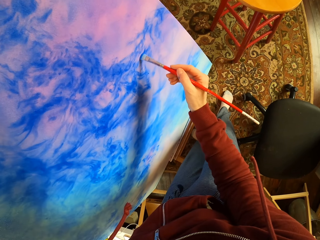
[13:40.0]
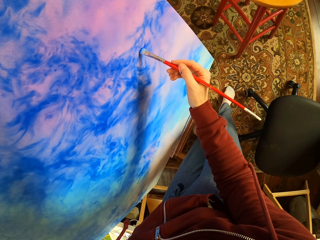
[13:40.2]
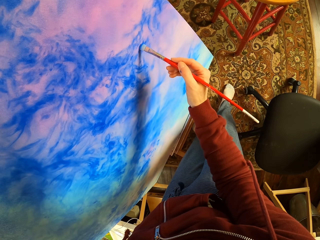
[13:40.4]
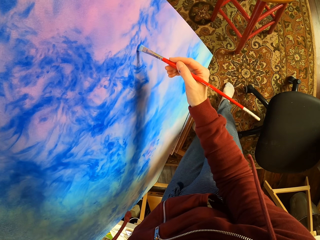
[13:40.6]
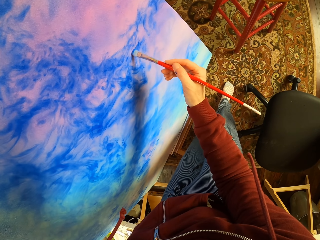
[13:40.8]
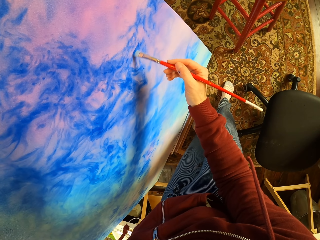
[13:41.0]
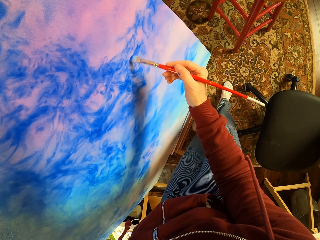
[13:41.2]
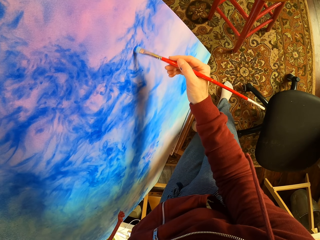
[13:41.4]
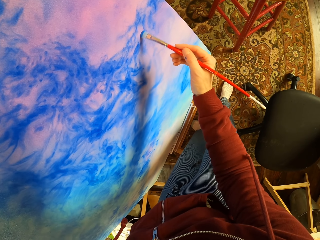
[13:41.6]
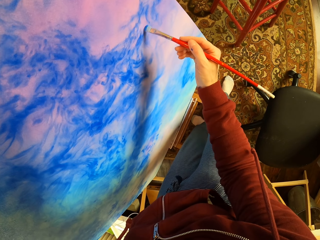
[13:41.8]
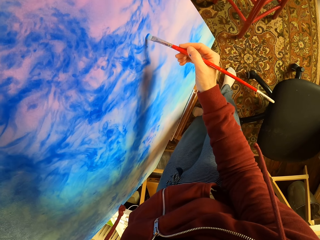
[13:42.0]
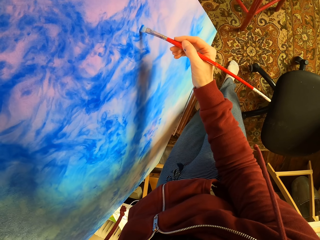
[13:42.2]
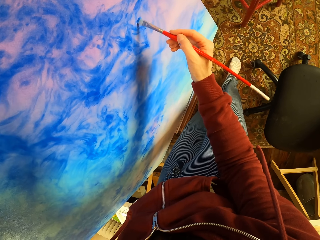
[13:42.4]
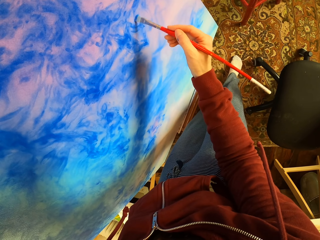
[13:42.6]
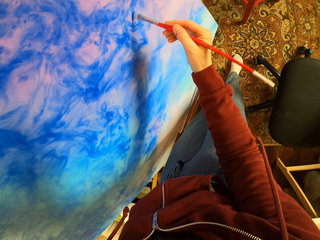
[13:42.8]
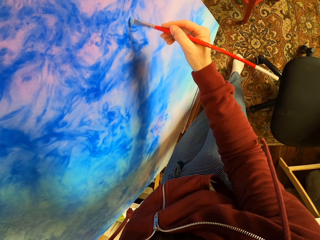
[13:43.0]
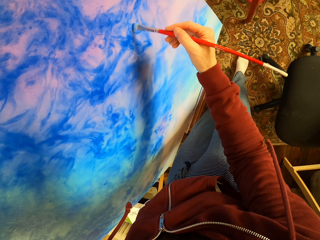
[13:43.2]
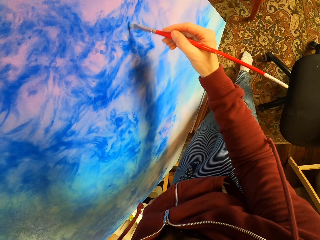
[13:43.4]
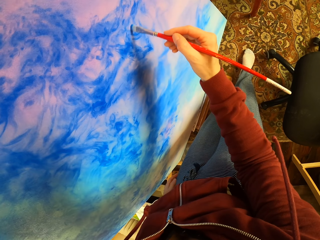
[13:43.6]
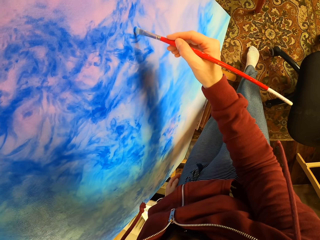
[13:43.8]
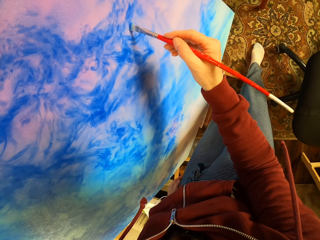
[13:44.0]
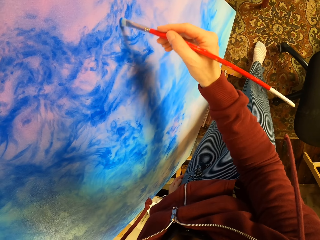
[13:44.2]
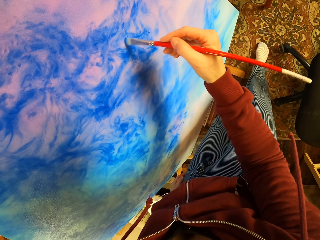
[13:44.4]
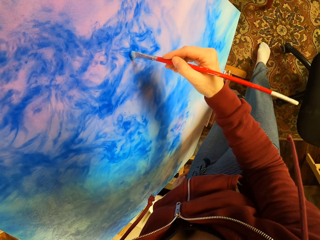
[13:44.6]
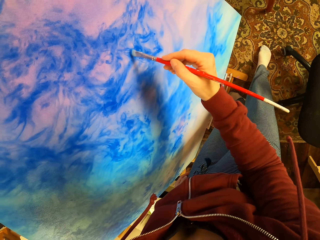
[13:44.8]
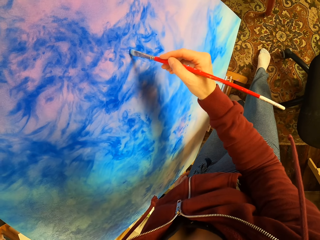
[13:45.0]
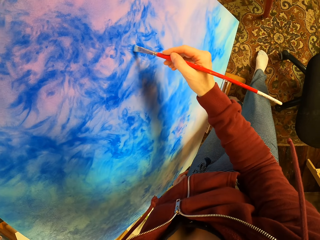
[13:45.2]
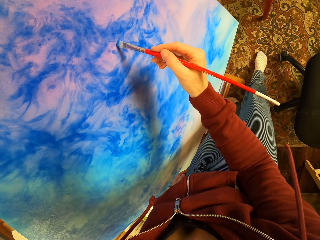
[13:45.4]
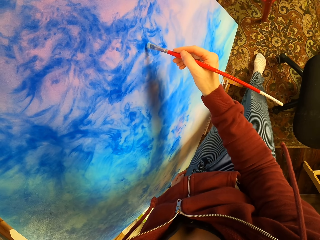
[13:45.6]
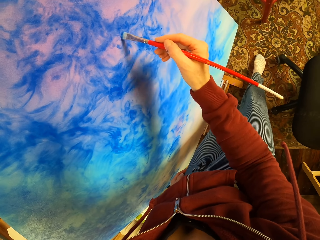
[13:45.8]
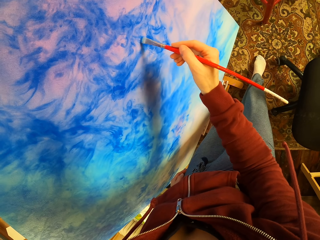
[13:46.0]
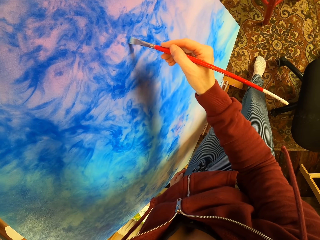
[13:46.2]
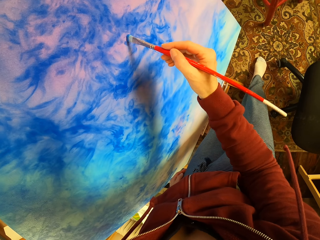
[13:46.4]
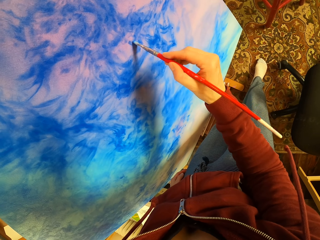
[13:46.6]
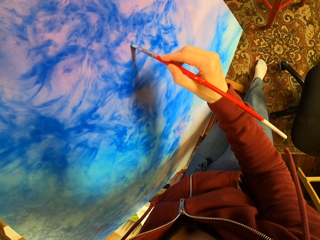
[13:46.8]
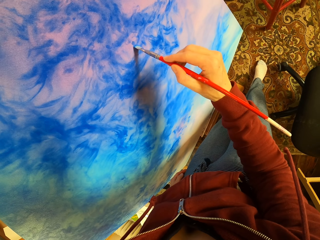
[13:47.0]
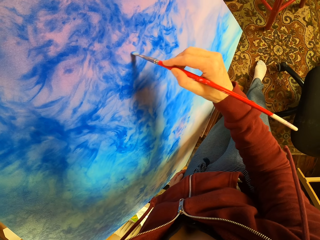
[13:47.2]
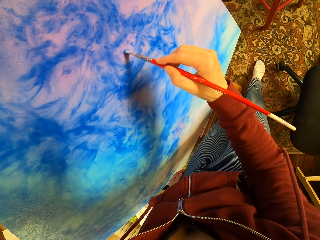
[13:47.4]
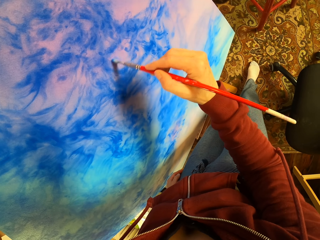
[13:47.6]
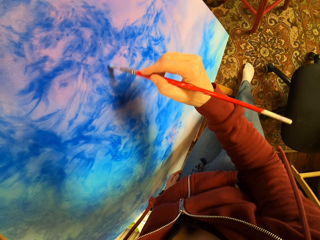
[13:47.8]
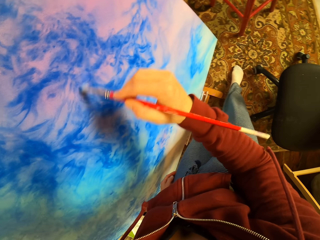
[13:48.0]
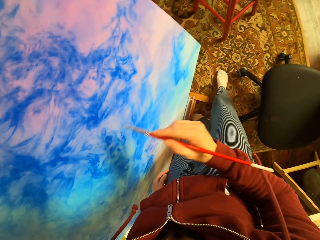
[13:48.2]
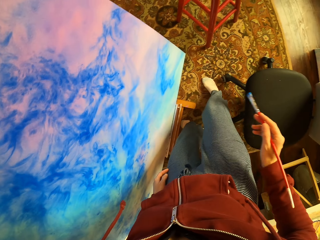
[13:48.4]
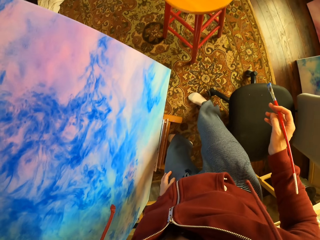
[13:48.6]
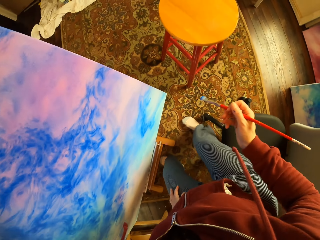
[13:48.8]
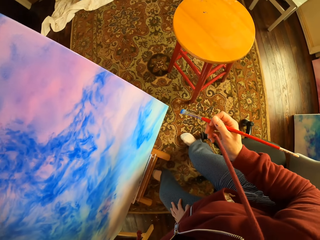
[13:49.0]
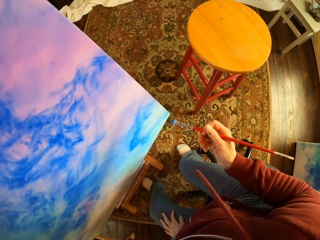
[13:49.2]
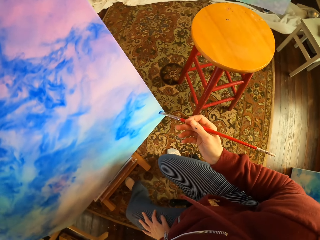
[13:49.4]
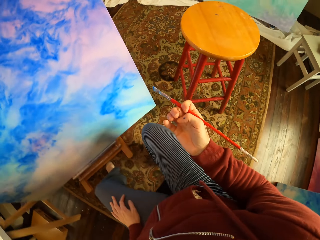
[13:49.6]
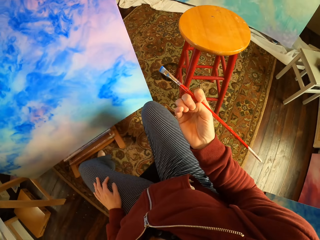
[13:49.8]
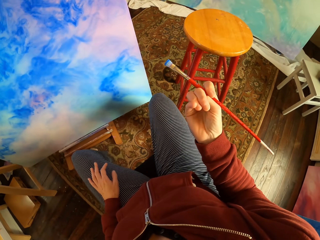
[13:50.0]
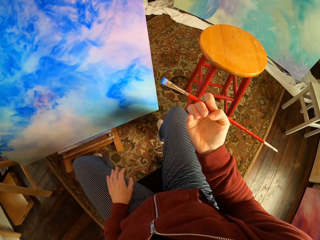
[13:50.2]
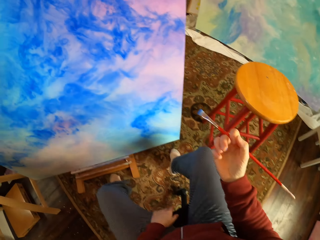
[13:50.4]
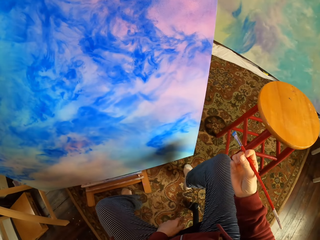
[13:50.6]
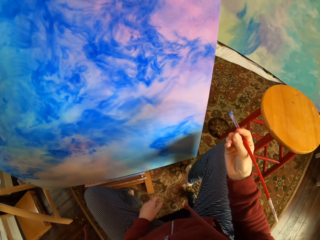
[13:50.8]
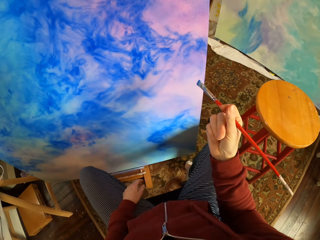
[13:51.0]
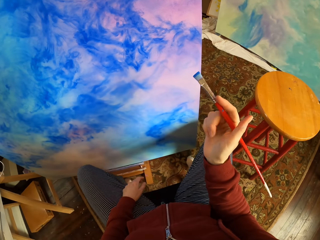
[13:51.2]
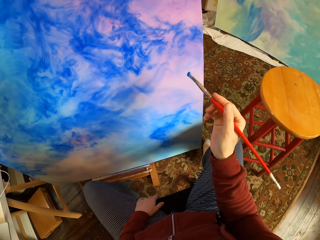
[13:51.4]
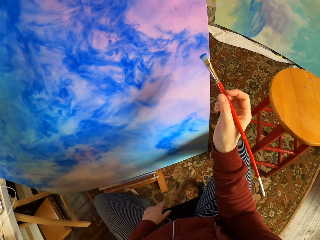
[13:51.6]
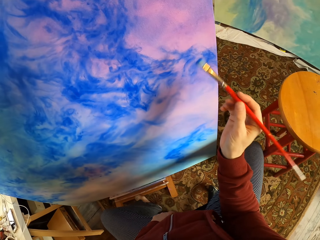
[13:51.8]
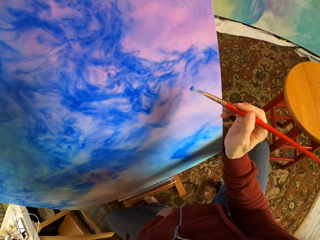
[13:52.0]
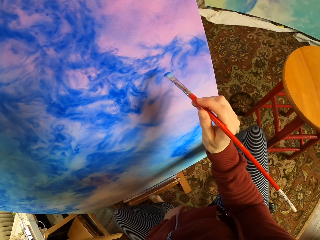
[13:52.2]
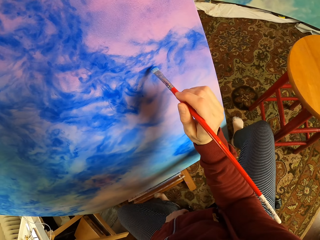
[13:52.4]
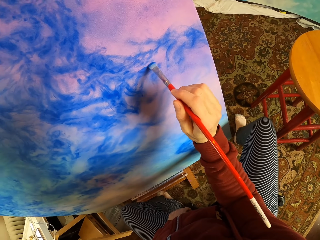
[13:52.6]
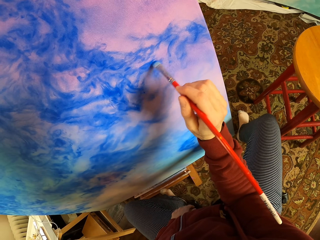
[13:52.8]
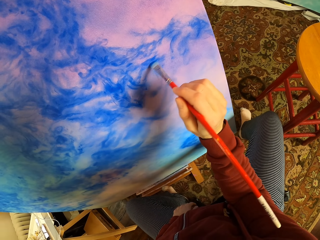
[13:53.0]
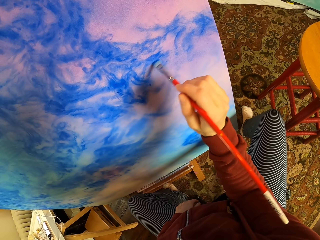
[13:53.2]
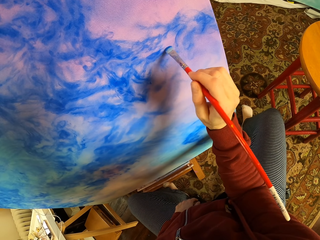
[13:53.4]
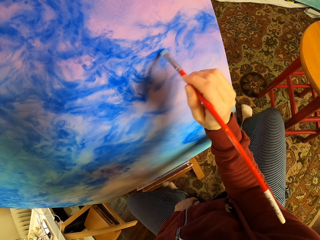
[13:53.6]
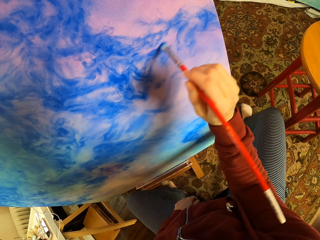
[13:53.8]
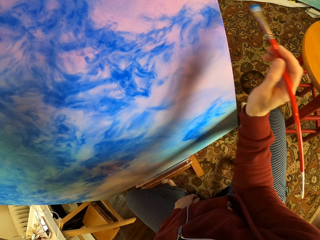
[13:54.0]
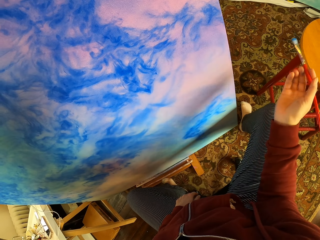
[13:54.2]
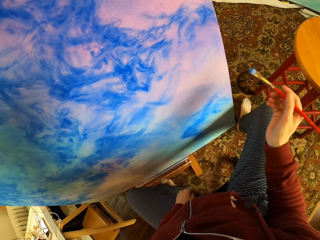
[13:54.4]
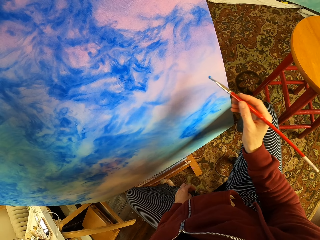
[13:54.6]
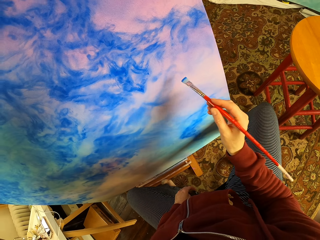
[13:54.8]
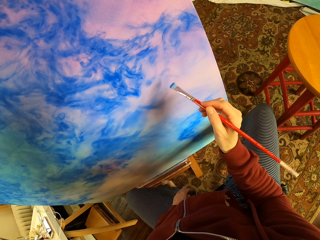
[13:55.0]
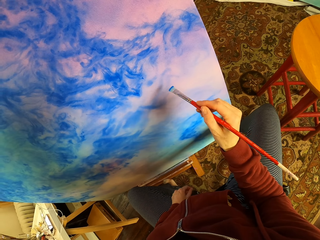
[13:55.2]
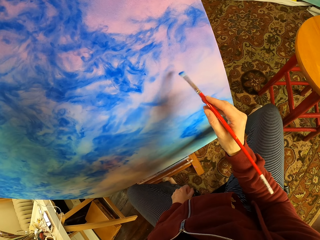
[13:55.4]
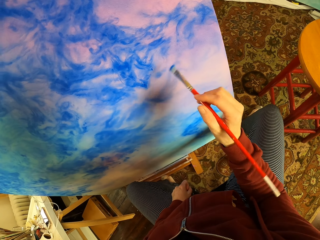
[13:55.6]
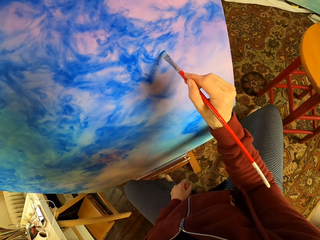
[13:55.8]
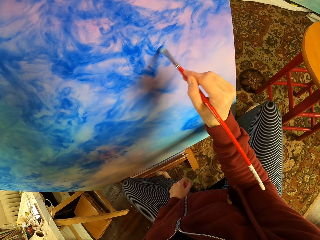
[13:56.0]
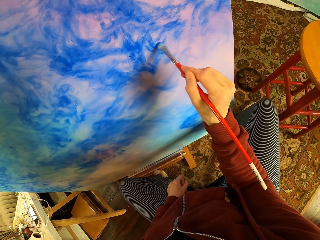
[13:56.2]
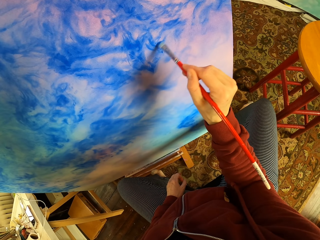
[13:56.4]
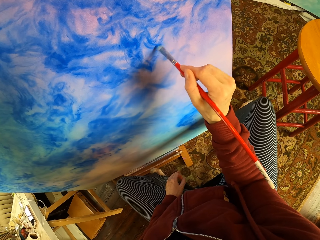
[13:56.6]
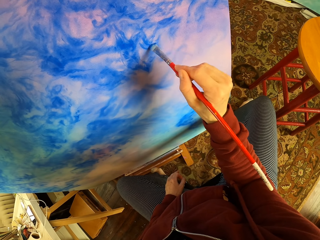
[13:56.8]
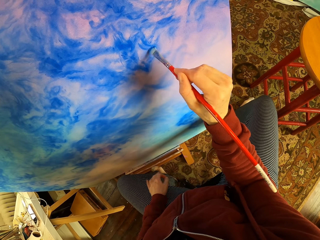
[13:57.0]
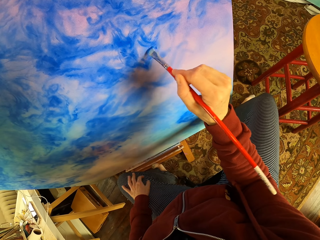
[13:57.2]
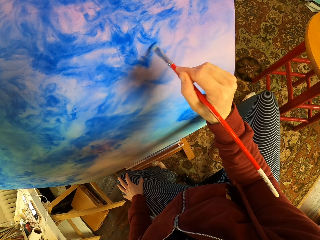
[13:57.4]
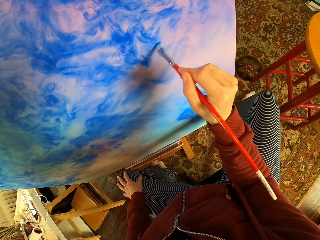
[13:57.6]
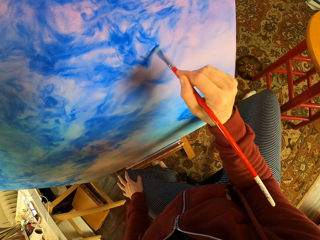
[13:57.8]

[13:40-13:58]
The camera wearer paints an acrylic paper on the board with a brush. They sit on a chair. They draw an art on the board.

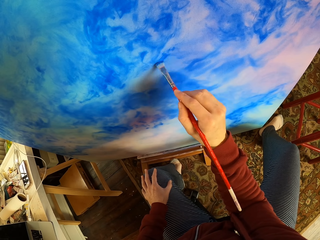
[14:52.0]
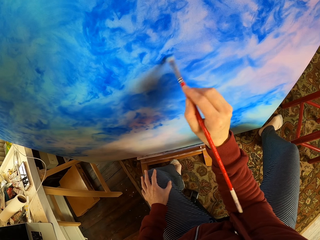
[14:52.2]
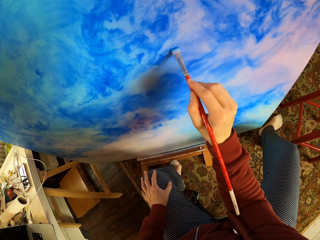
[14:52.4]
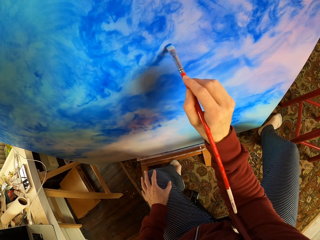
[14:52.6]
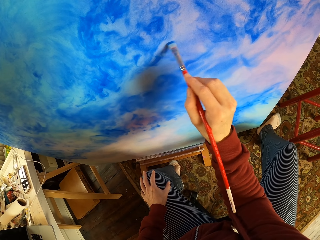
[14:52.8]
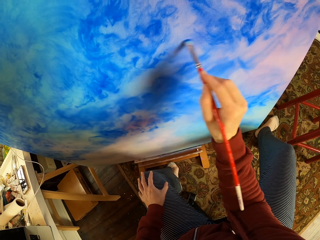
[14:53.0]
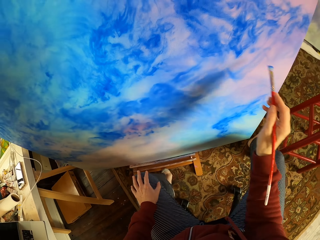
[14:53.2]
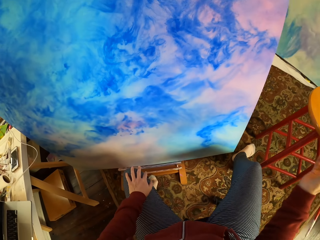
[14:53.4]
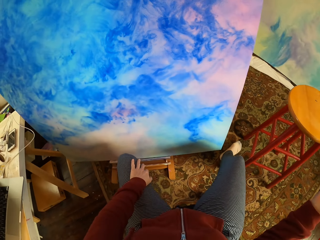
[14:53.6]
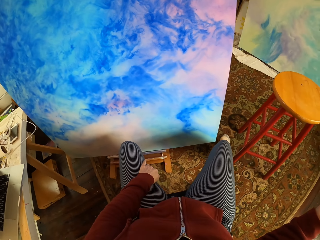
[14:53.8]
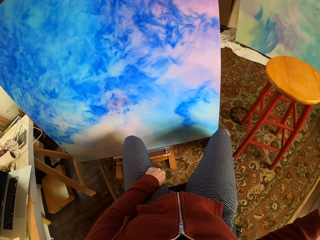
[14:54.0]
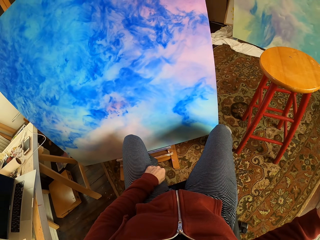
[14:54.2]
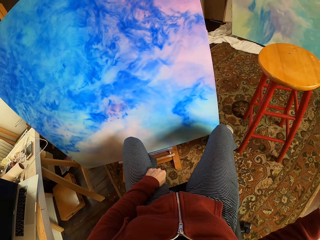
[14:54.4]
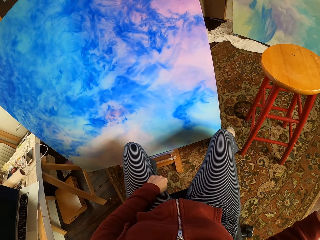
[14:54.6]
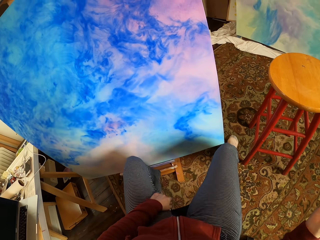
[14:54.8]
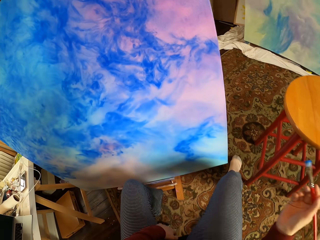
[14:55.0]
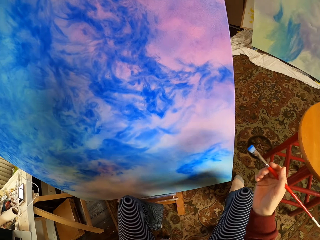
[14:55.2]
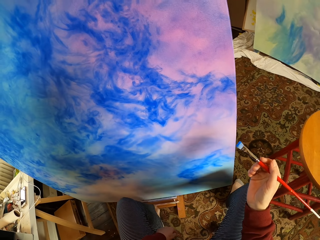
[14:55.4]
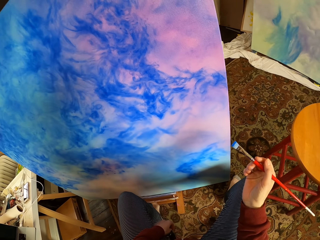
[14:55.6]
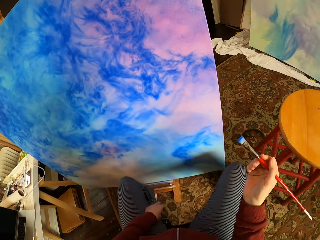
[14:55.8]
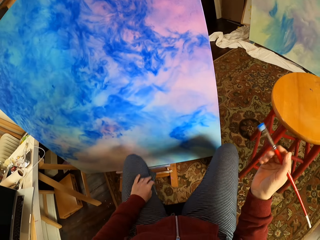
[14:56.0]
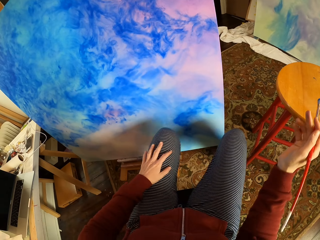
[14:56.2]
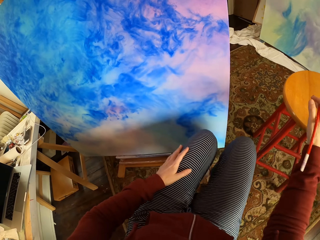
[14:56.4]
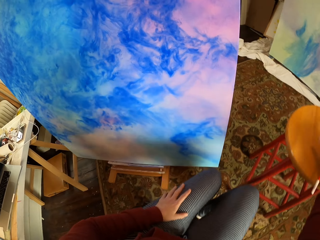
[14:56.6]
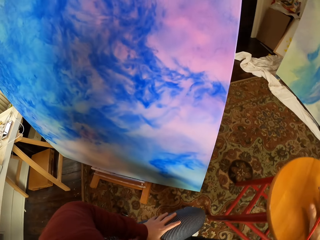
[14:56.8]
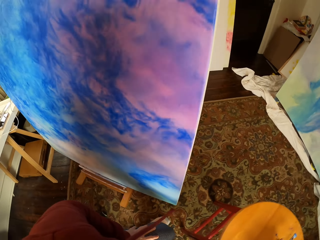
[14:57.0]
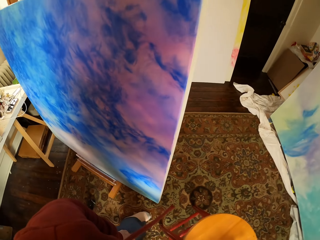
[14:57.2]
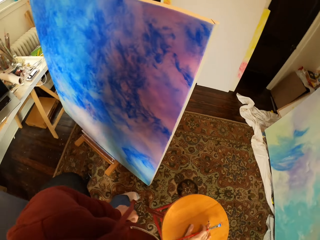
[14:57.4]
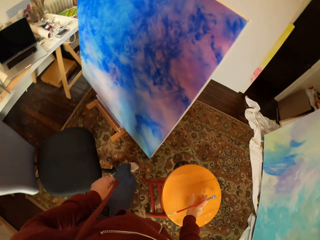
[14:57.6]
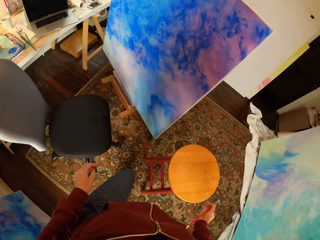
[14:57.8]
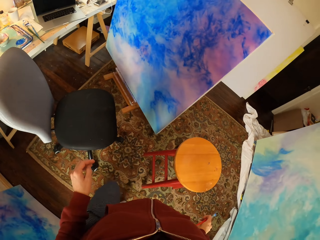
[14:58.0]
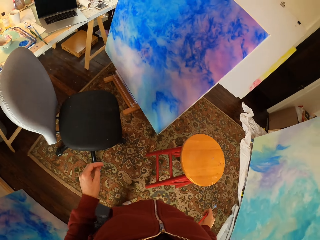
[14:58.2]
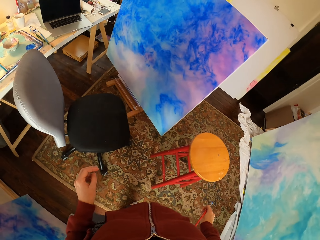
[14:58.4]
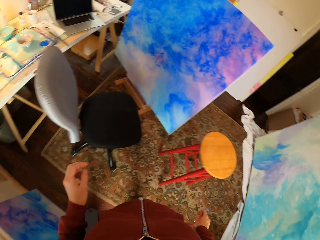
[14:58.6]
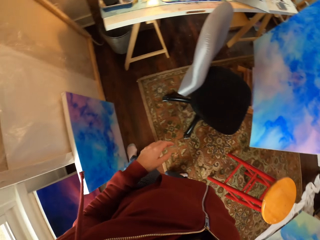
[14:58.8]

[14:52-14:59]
The camera wearer looks at the art on the board. They dip a brush in the paint. They stand on the floor.
